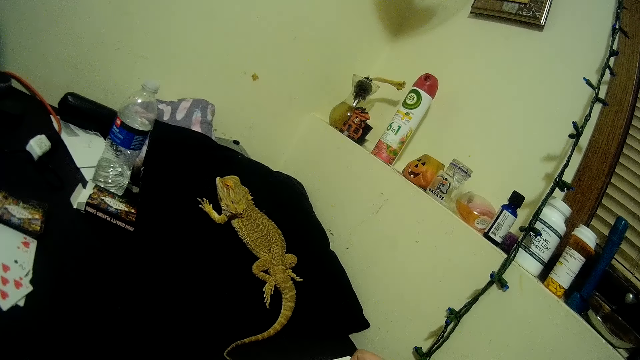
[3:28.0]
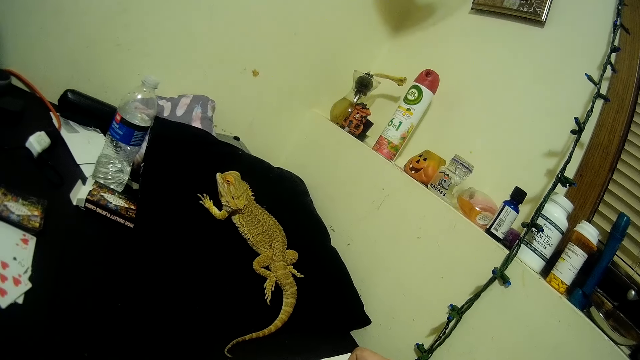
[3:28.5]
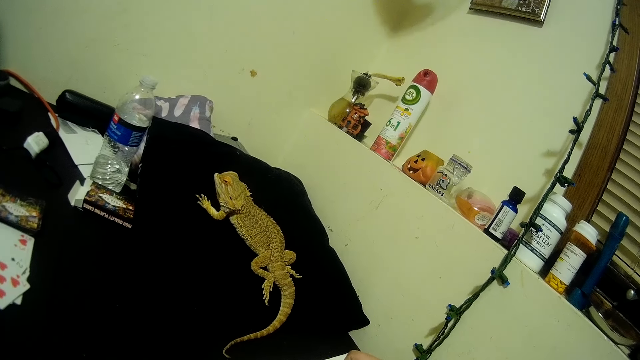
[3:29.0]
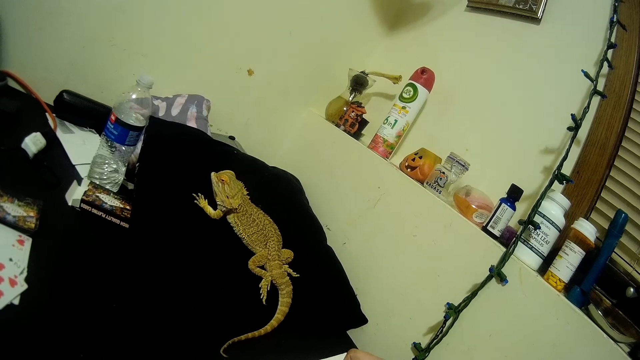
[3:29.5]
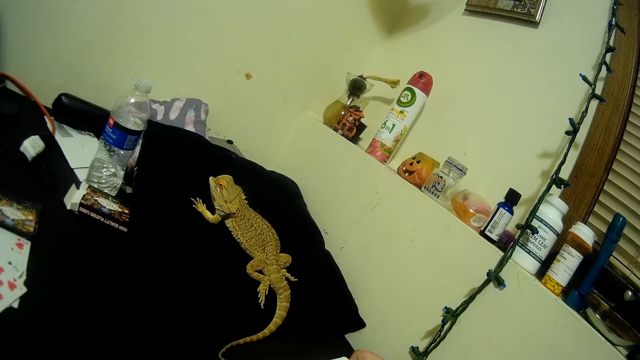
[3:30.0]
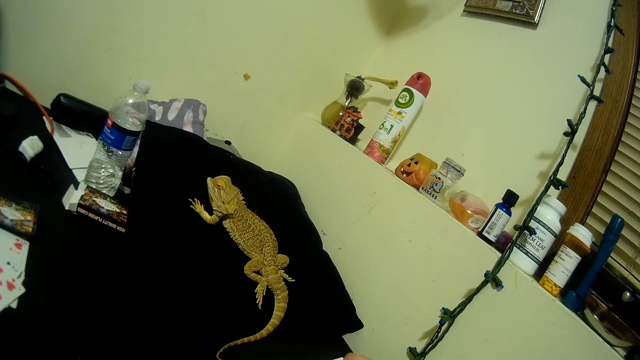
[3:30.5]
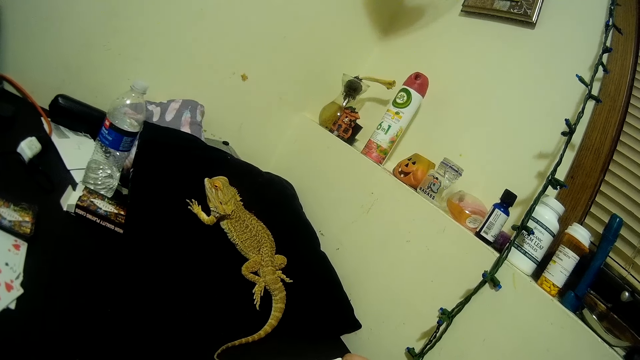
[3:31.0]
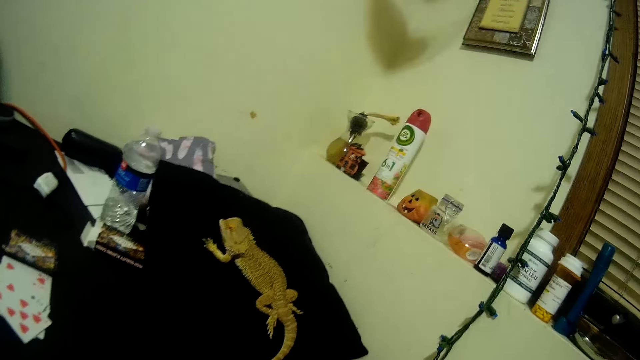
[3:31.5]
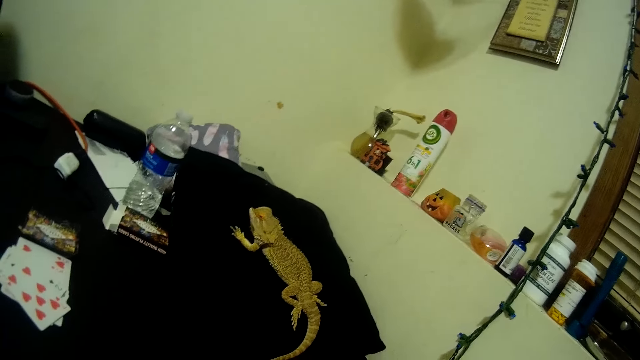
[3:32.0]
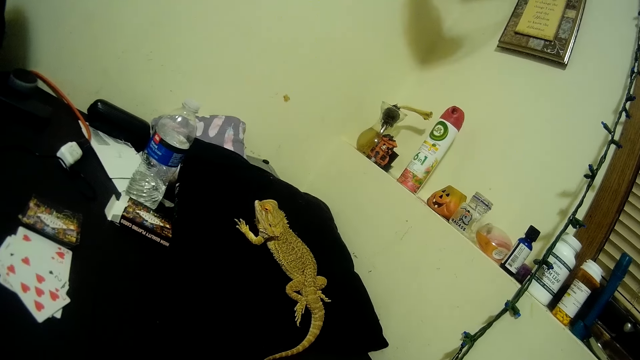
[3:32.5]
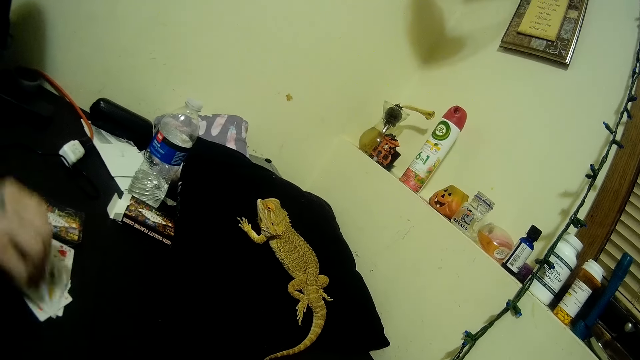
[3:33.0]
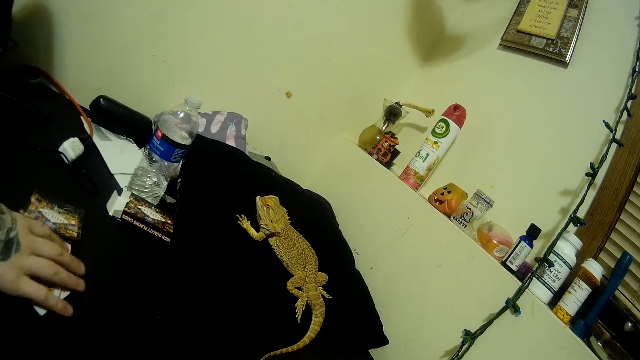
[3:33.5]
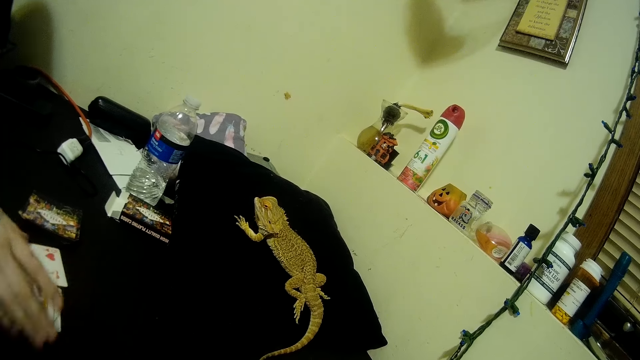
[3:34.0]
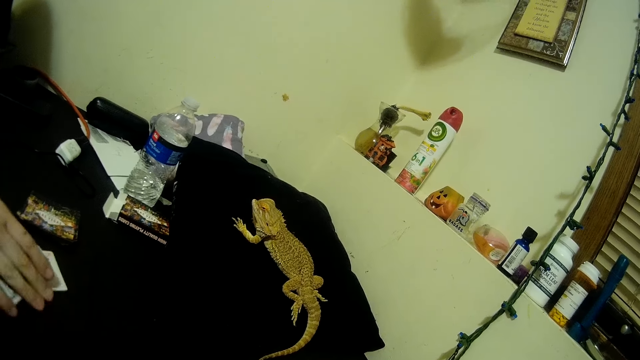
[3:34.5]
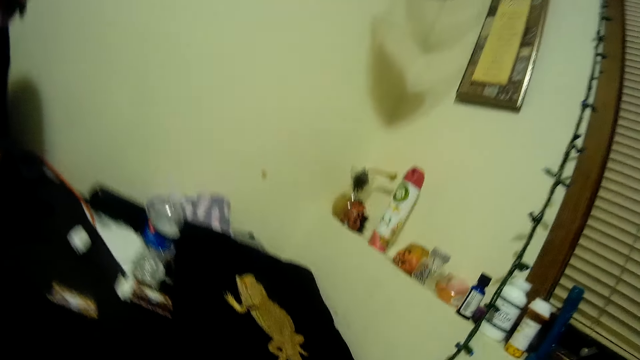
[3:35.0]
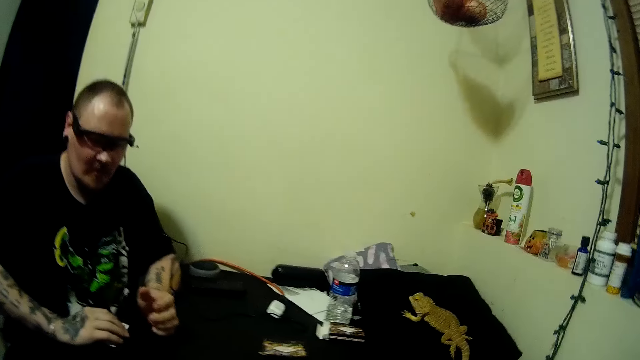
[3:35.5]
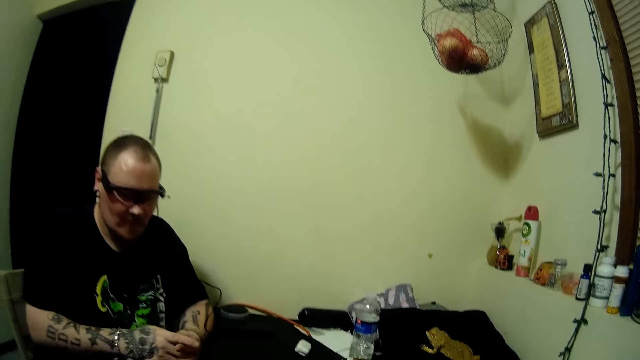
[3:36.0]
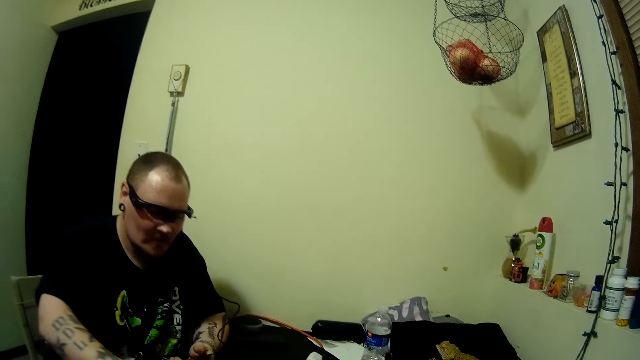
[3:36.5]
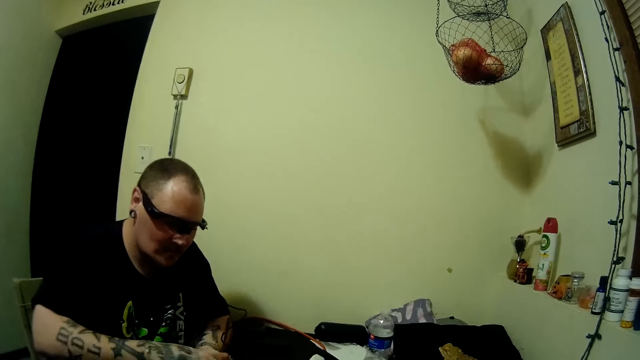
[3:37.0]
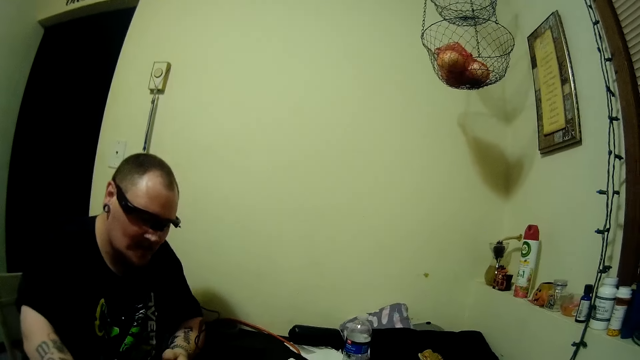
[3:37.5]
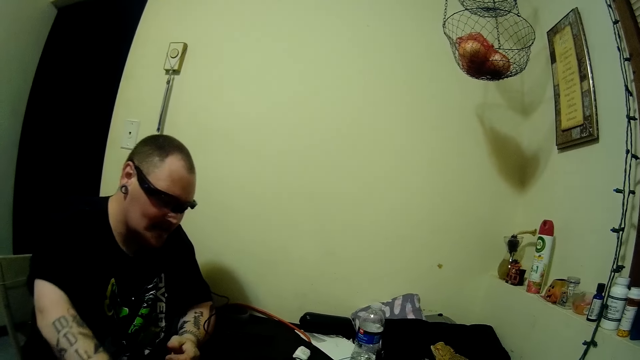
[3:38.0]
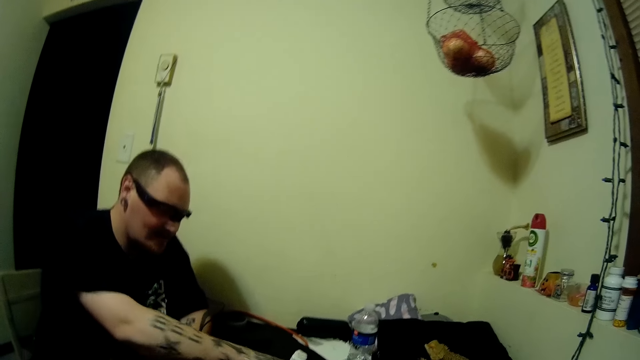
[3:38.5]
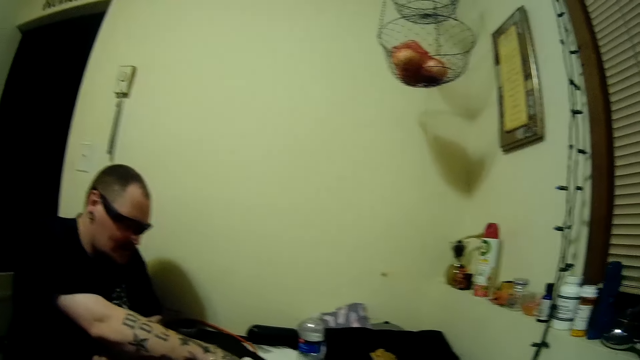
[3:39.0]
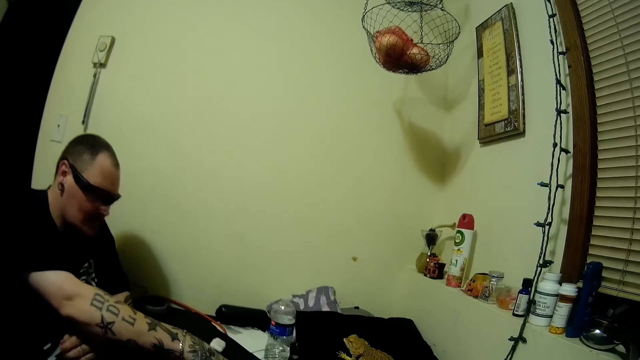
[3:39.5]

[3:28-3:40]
The camera wearer looks at the crocodile. A man puts the card on the cards. He drags the cards on the table. He adjusts the cards on the table with his right hand. He collects the cards. He picks up the cards from the table with his right hand. He holds the cards with his two hands. He adjusts the cards on the table with his right hand.

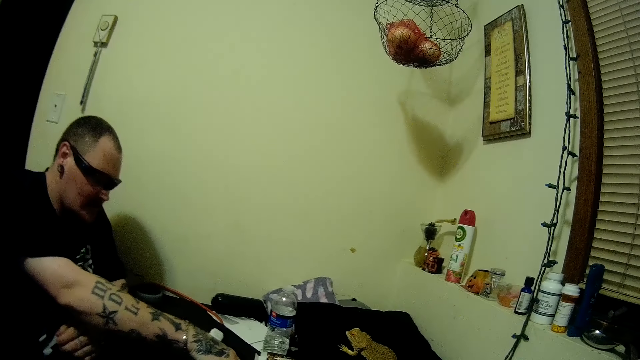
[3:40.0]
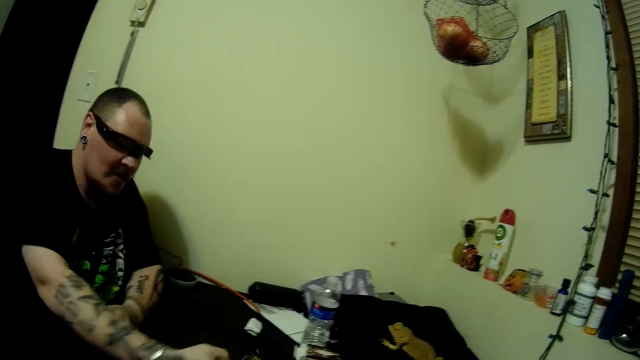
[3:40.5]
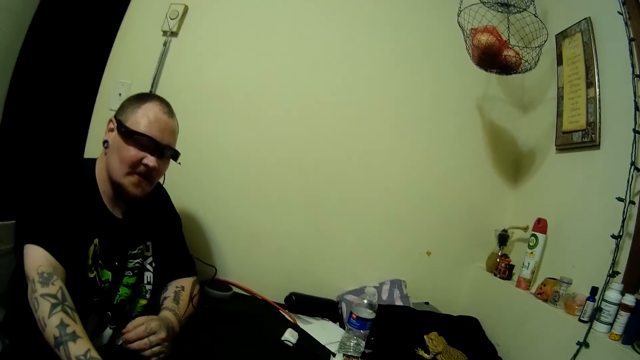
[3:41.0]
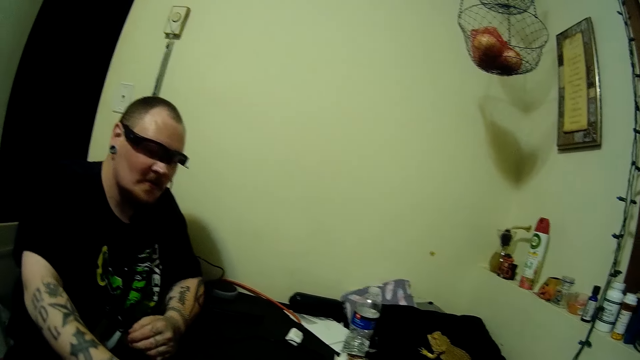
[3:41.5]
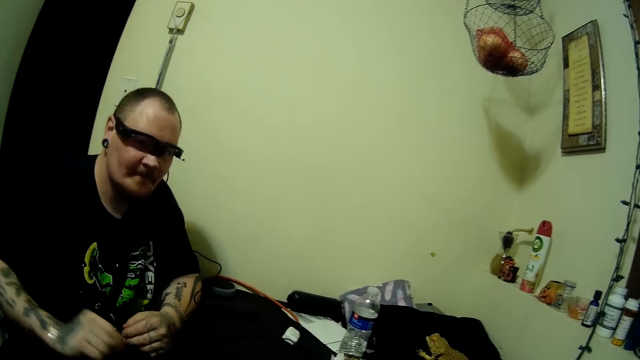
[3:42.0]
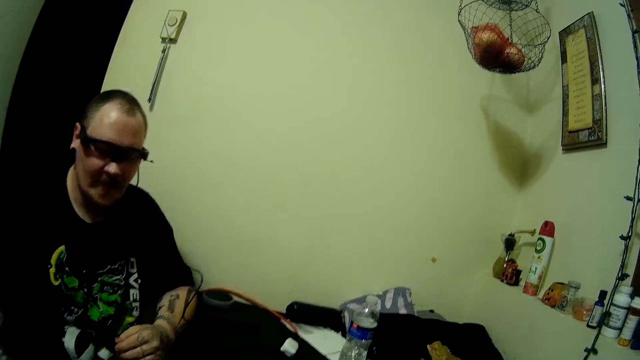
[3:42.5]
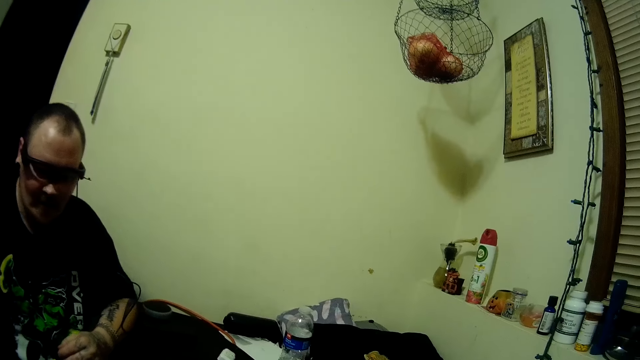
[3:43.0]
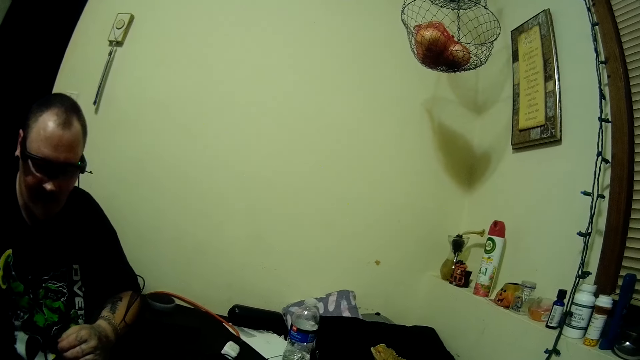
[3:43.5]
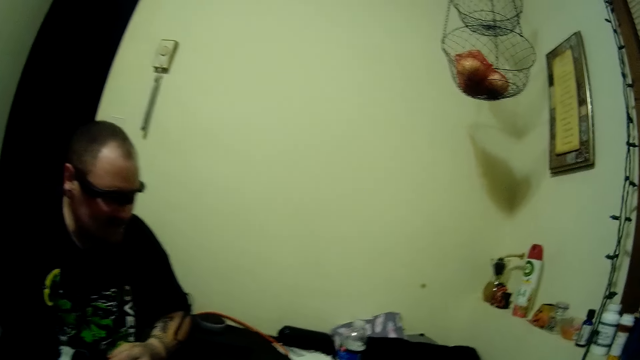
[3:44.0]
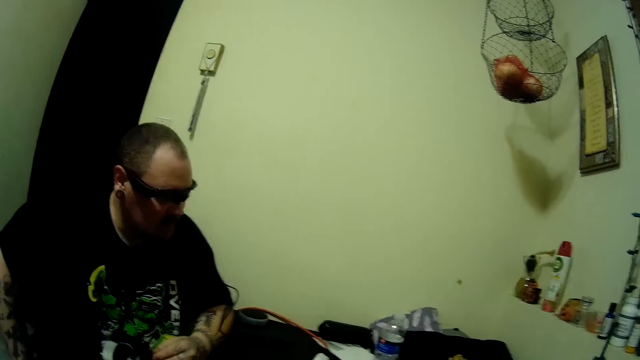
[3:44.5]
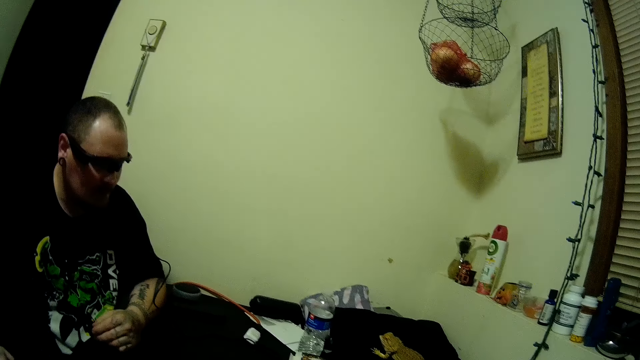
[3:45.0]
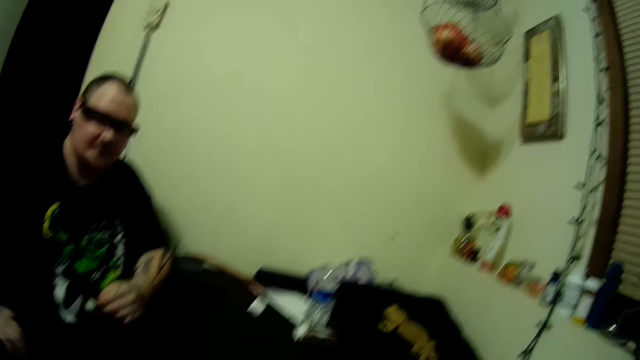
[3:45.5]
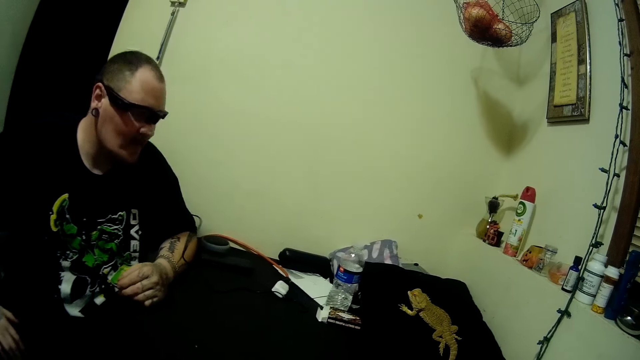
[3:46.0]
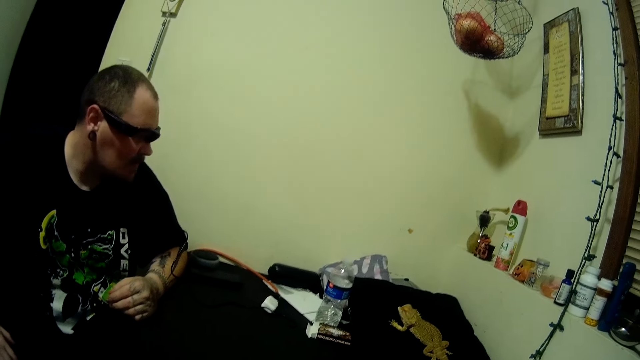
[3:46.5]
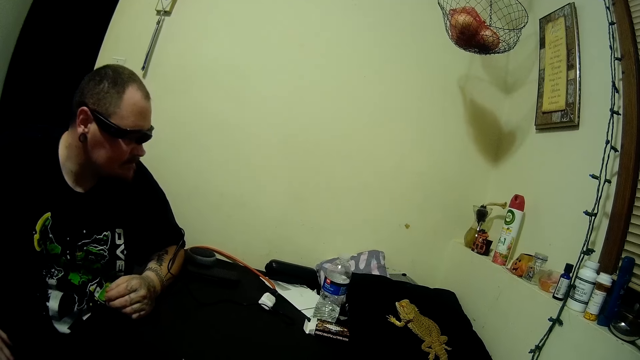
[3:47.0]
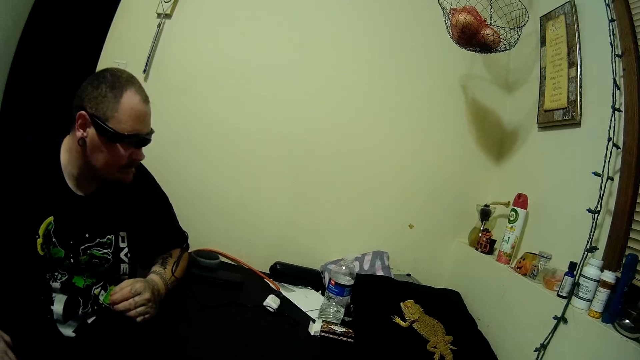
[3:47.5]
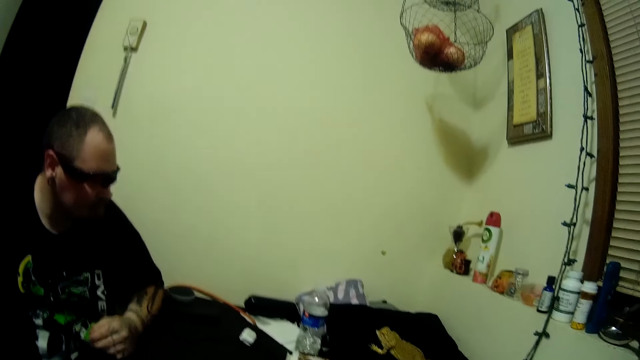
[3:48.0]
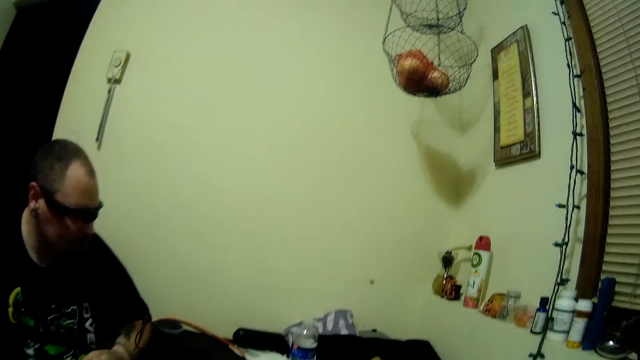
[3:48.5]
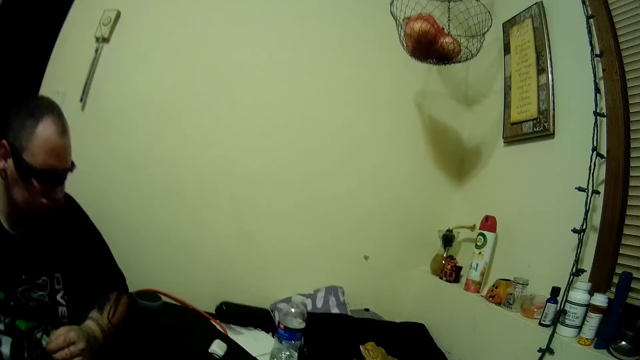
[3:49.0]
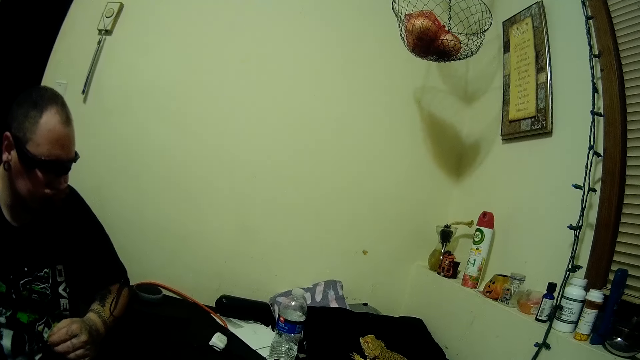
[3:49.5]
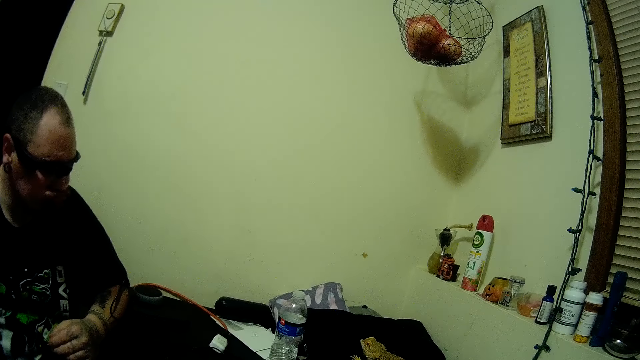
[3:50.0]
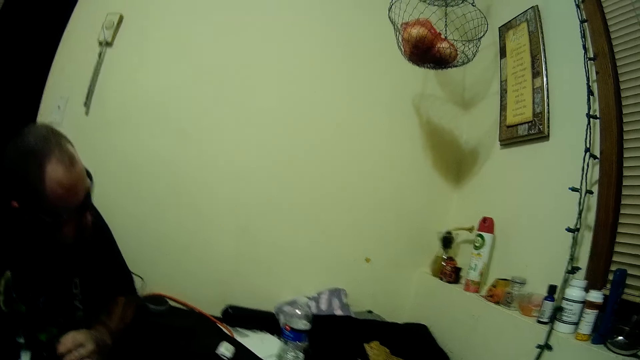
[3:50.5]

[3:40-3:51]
A man pulls his hand off the table. He holds his thigh.
